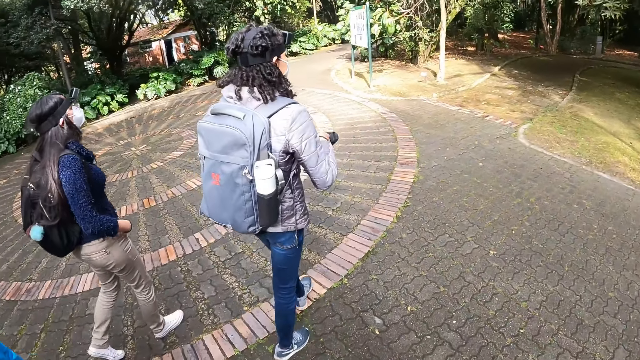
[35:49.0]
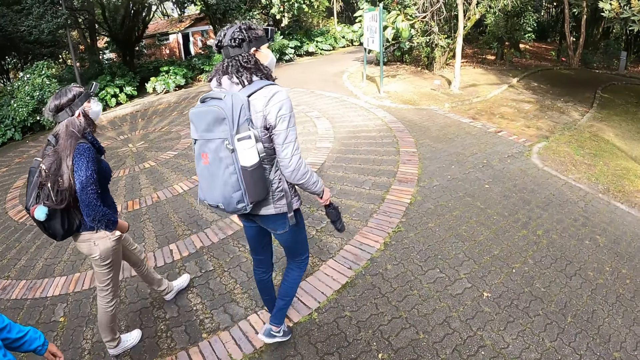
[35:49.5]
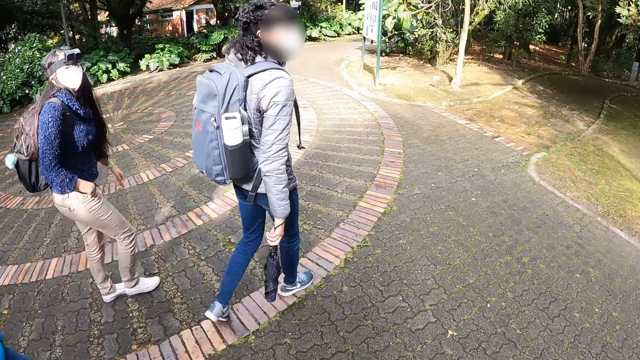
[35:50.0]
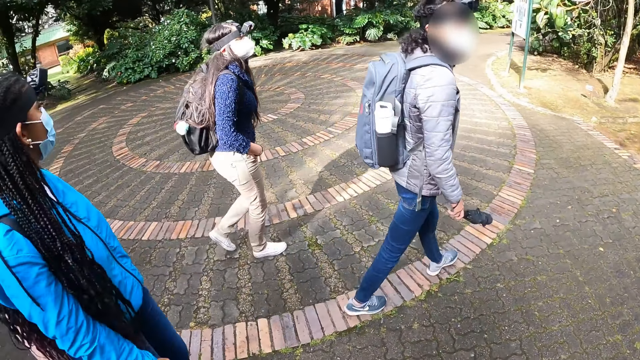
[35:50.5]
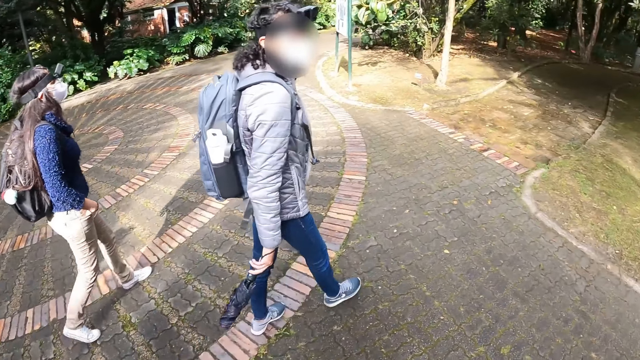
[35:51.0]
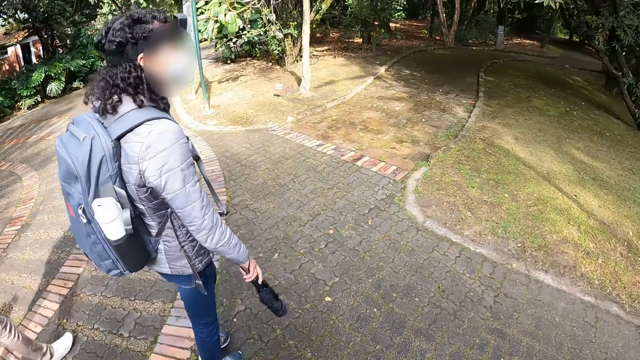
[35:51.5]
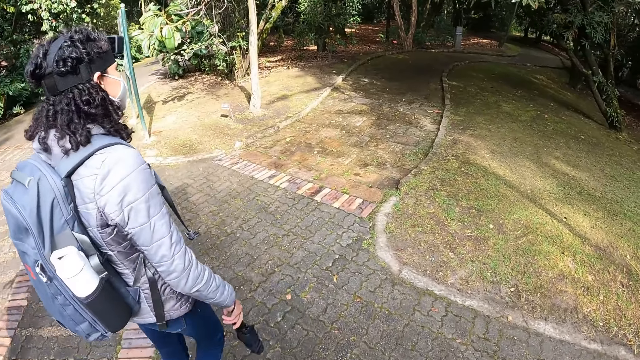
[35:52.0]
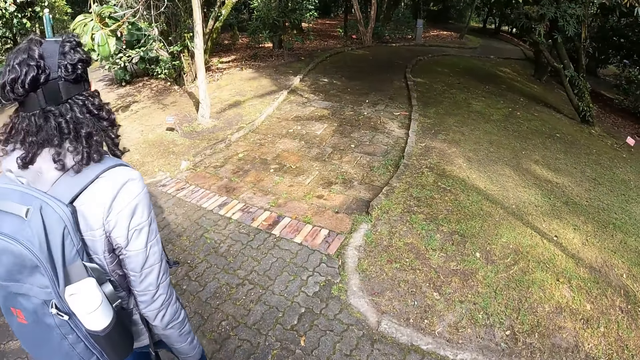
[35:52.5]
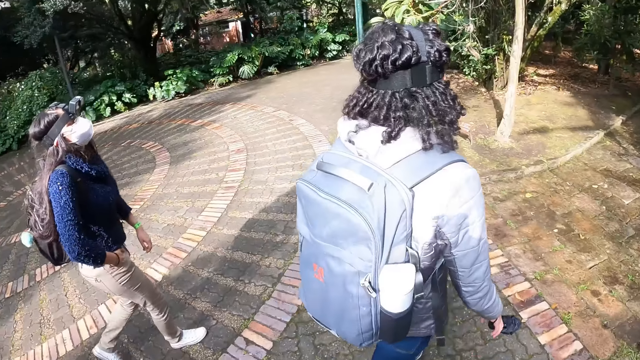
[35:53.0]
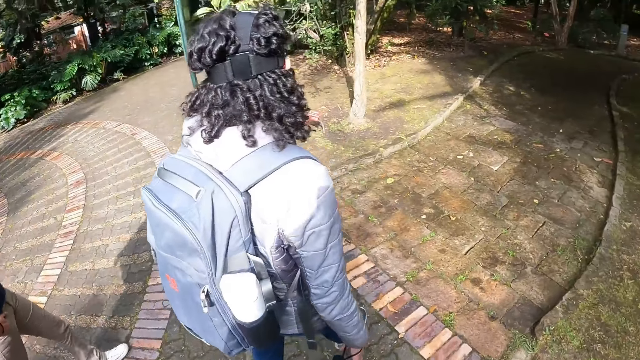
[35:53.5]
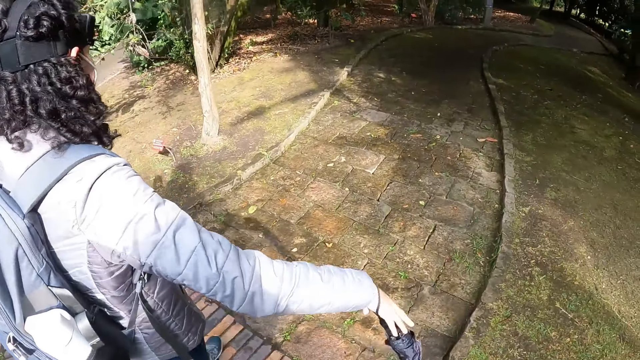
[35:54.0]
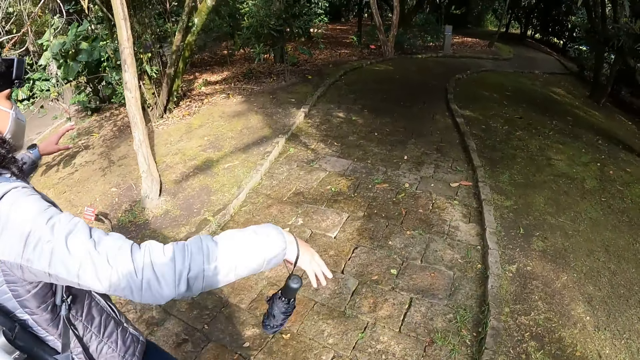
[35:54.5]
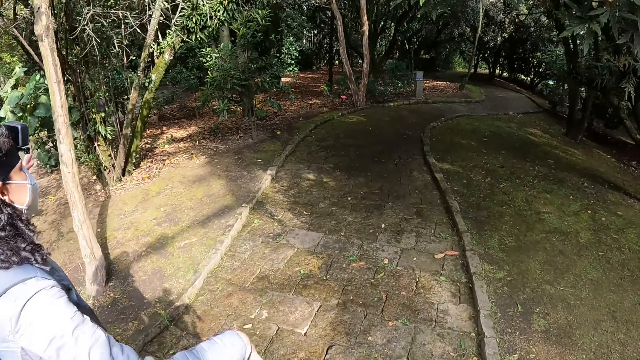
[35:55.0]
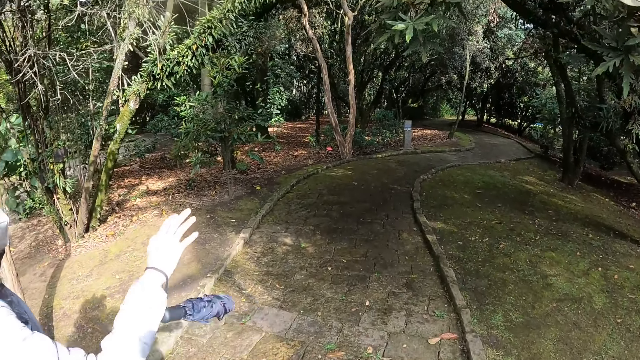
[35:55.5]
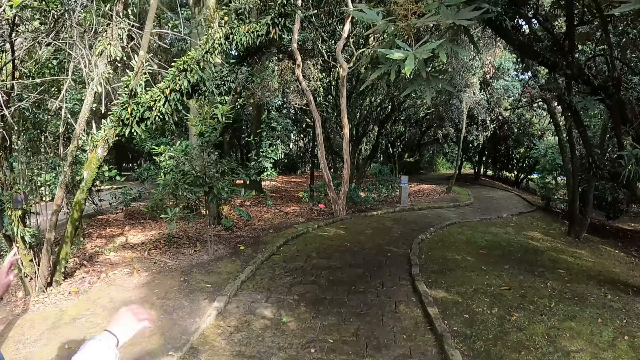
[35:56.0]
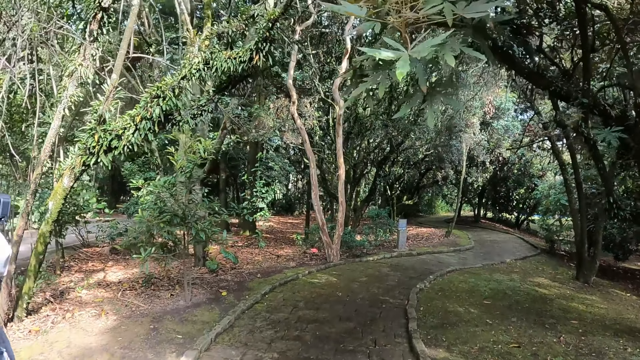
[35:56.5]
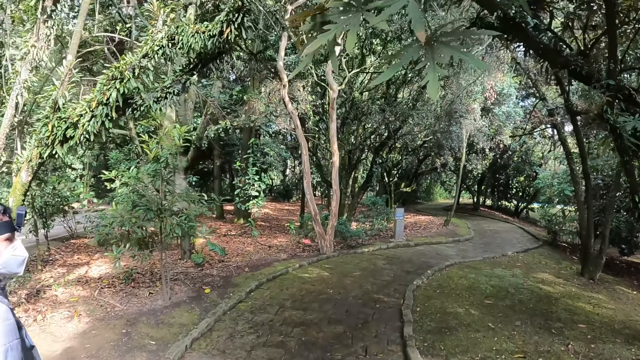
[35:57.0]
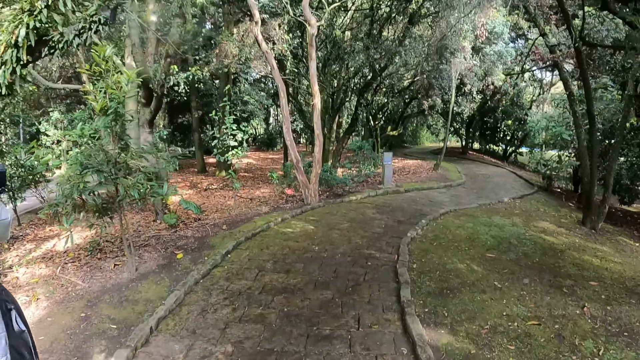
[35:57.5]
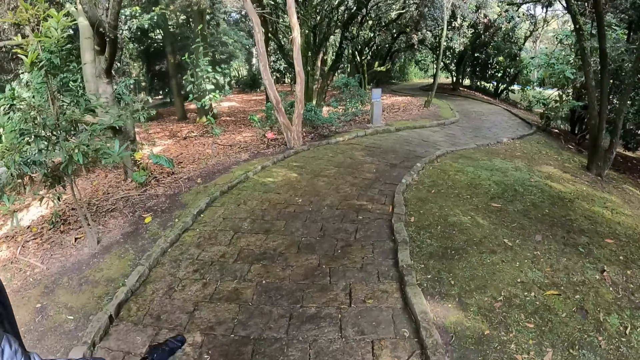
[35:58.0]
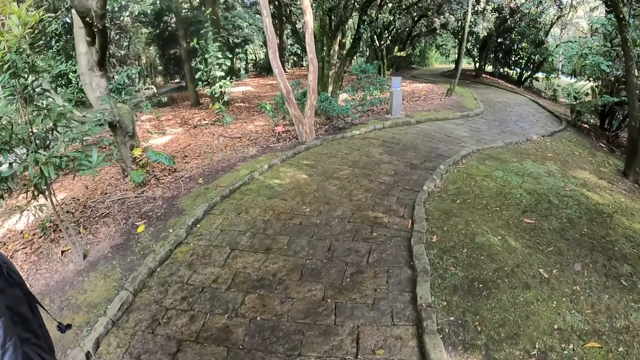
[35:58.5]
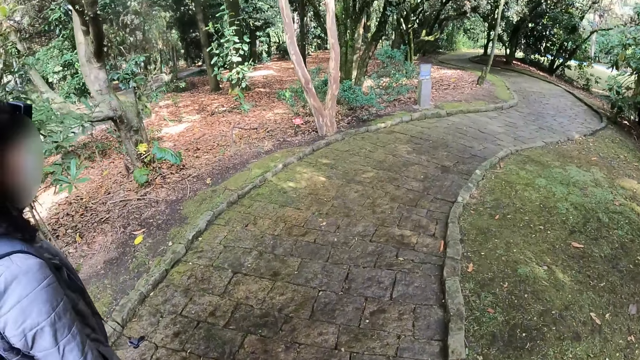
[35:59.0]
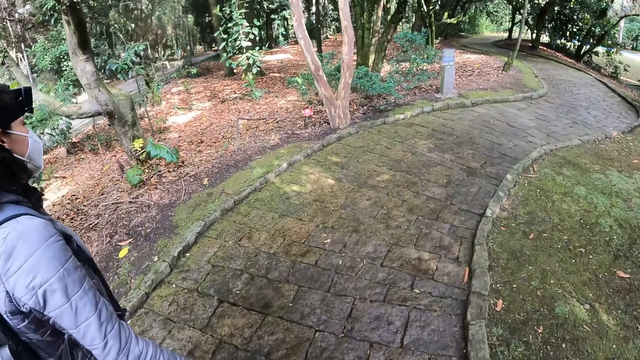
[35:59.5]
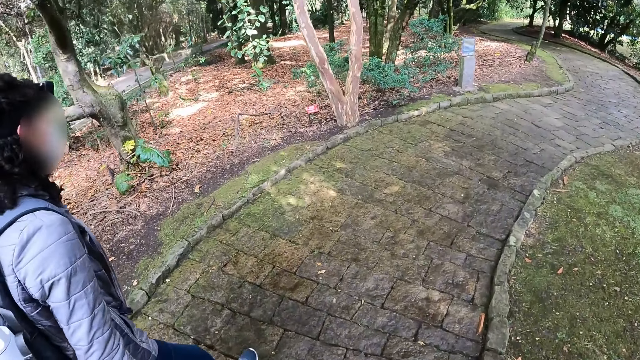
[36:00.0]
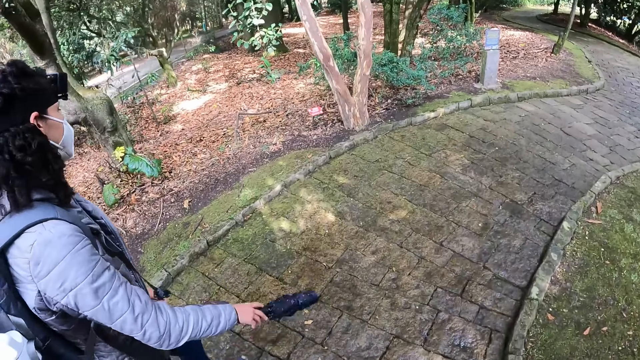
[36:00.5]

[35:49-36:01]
The camera wearer walks on the pavement. A woman gestures with both hands.

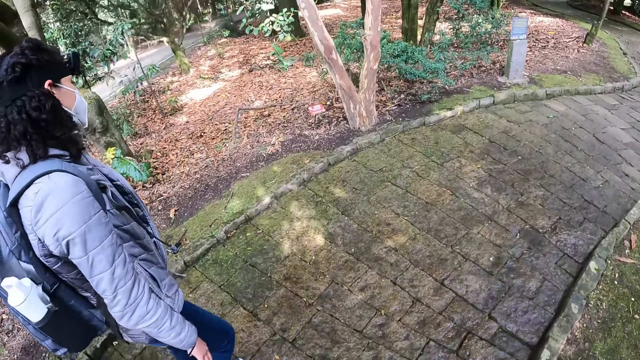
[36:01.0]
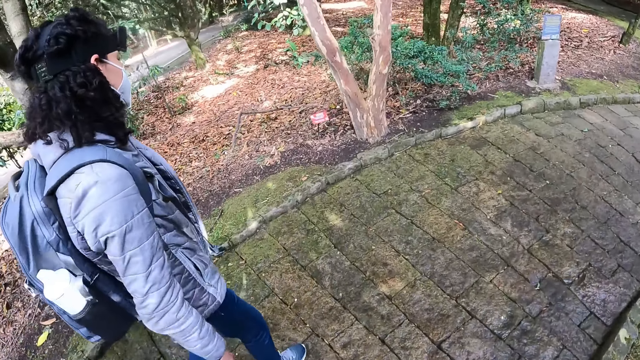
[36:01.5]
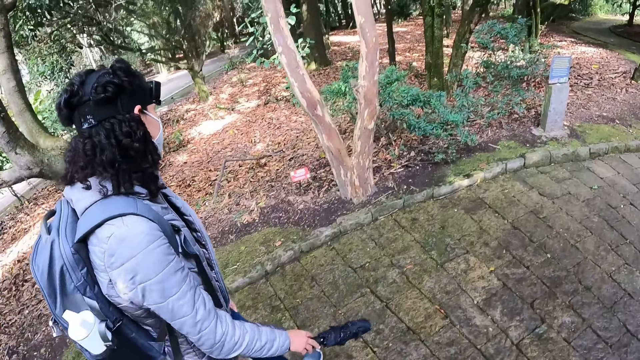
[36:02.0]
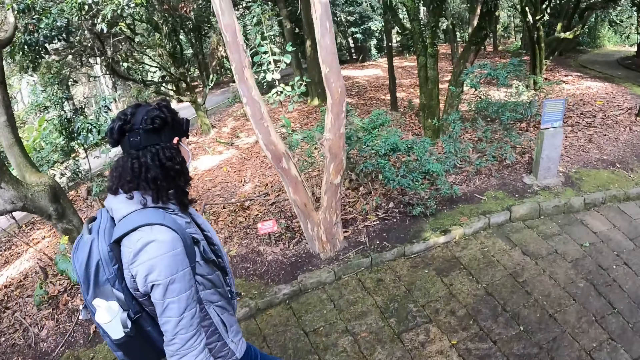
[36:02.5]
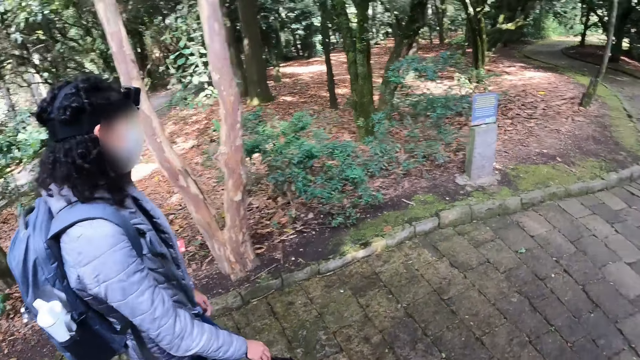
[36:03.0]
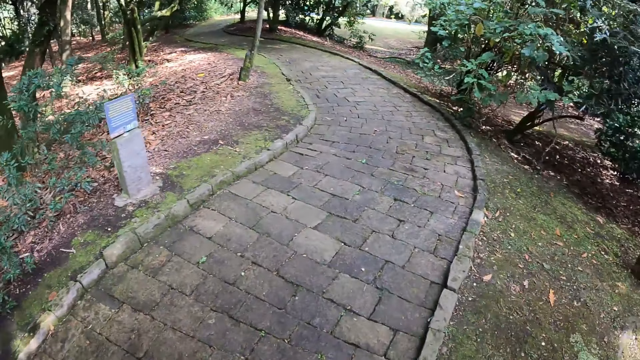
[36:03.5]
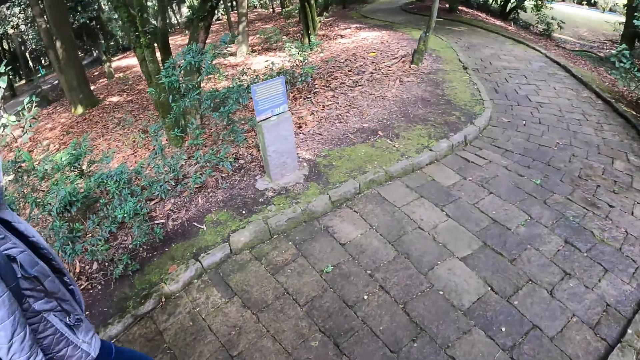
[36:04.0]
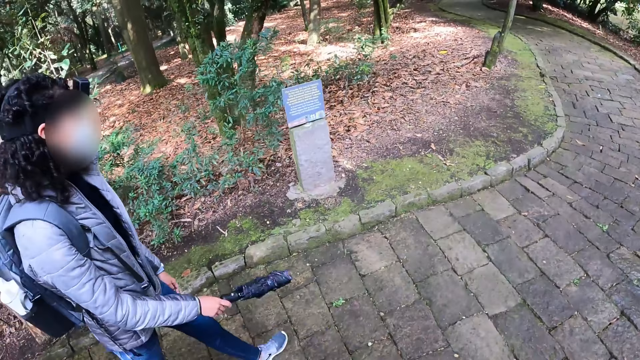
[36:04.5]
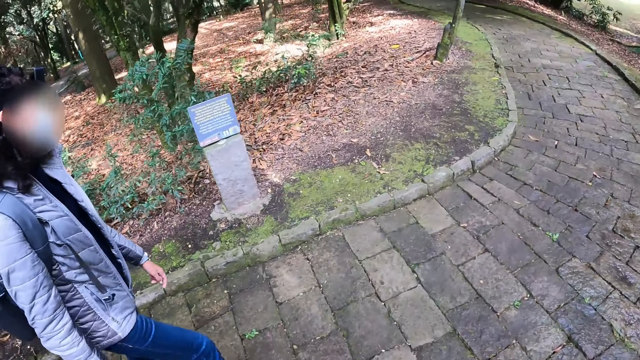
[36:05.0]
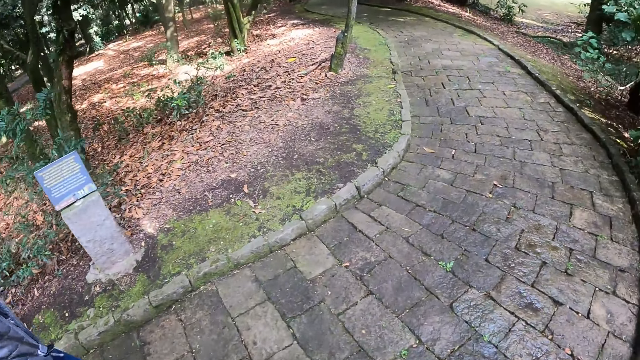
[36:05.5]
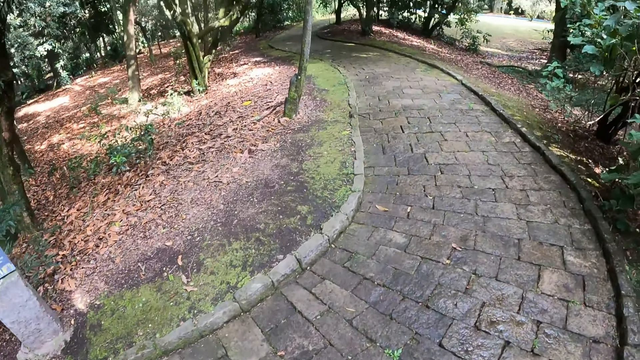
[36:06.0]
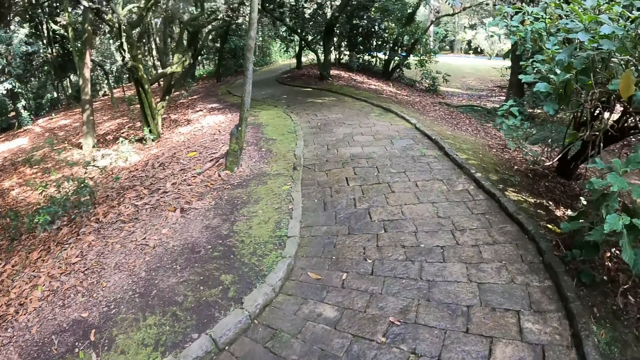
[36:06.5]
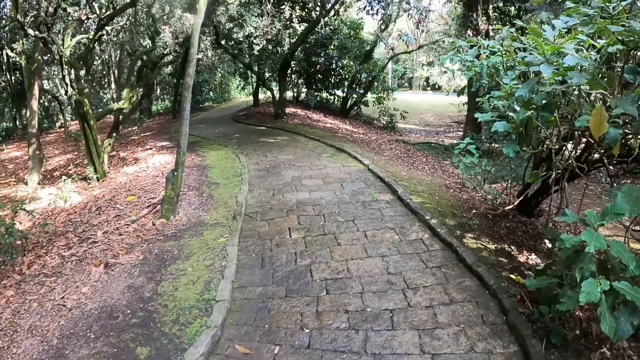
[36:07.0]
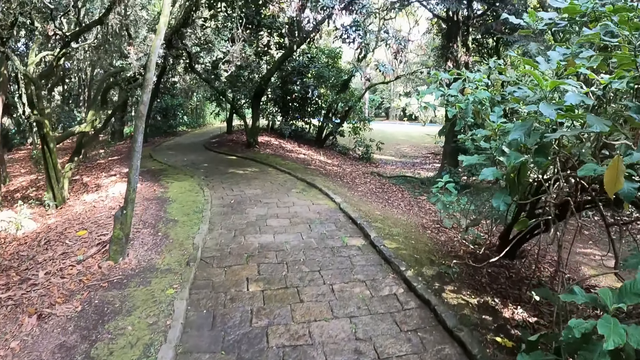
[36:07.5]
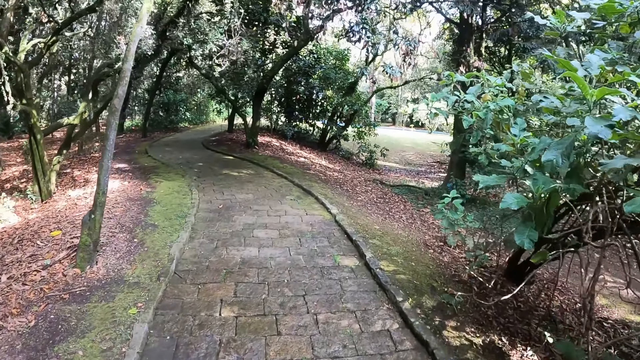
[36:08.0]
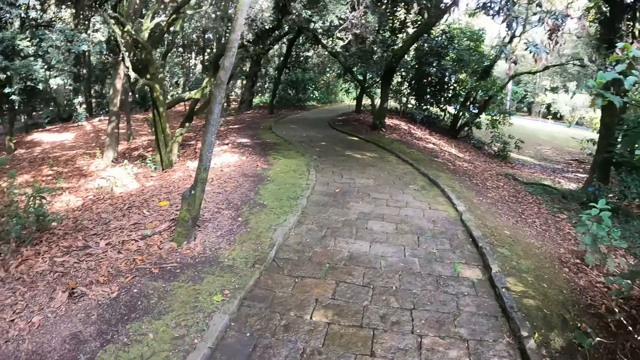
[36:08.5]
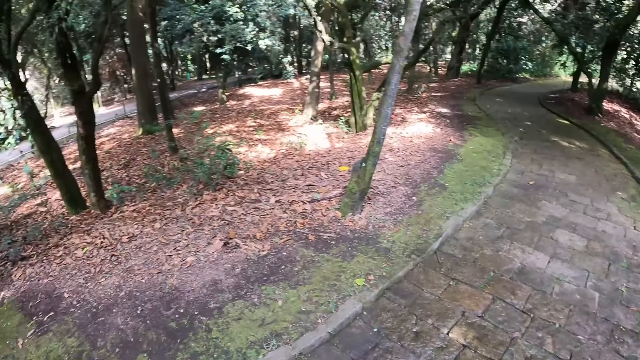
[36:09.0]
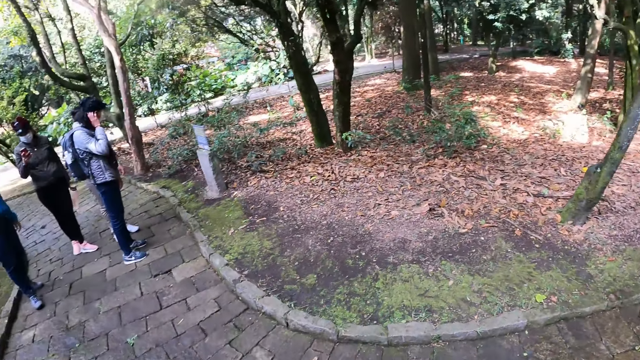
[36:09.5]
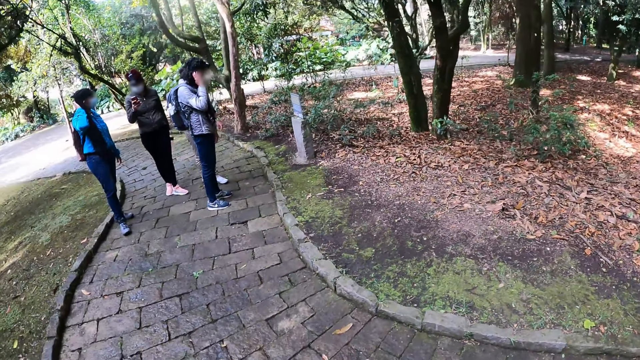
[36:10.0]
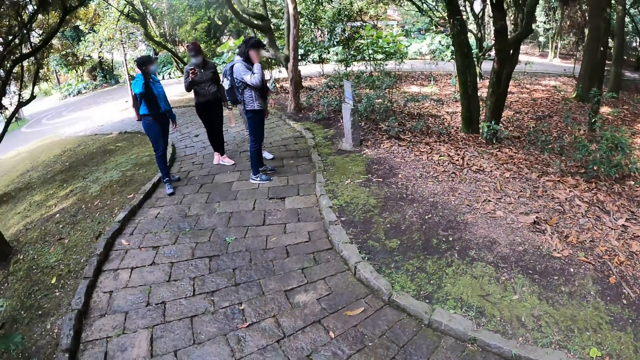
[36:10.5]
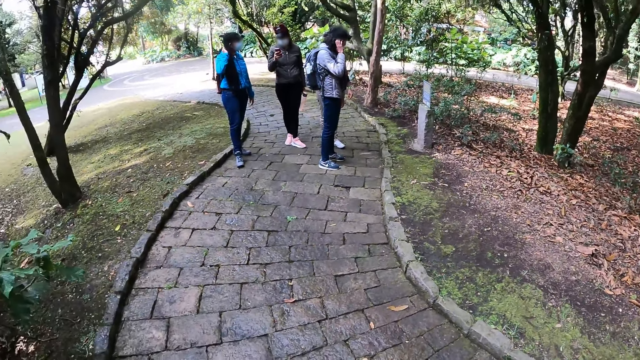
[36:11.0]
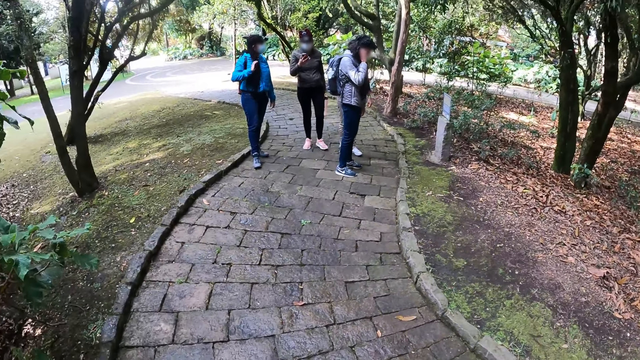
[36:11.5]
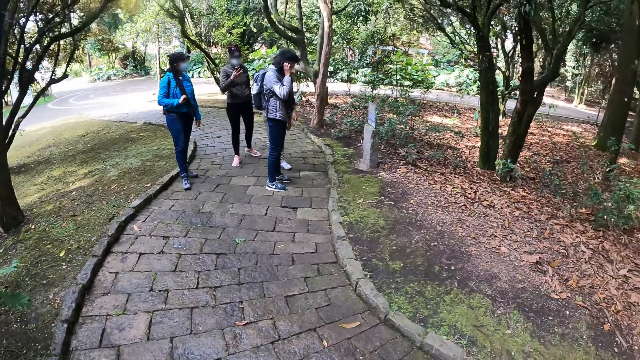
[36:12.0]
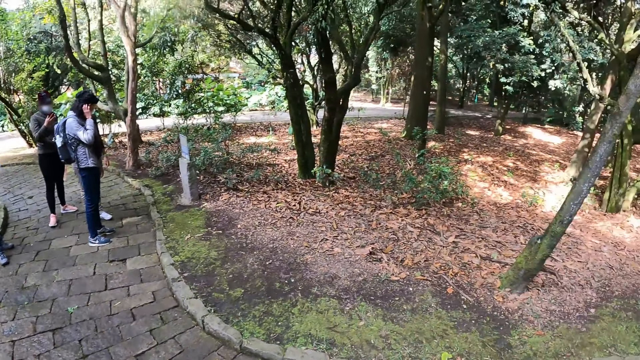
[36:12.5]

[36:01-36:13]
The camera wearer looks around.
